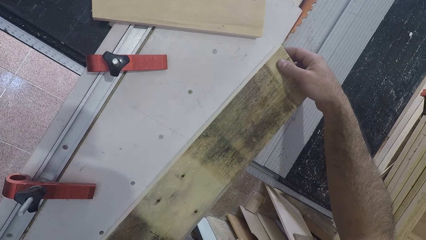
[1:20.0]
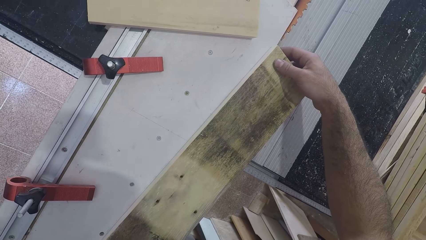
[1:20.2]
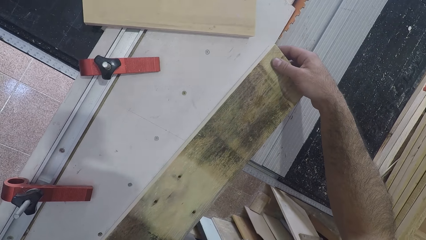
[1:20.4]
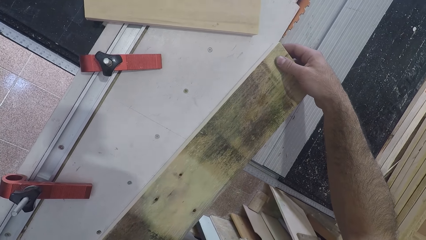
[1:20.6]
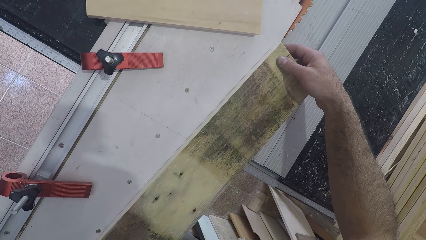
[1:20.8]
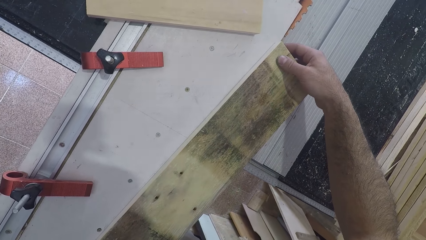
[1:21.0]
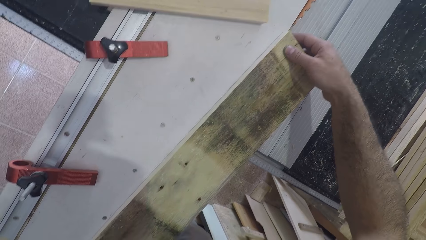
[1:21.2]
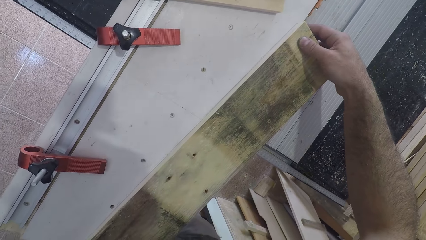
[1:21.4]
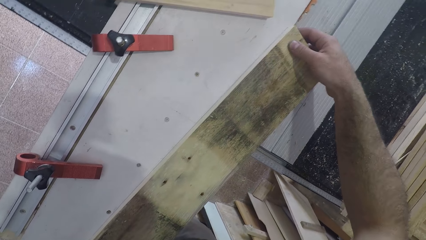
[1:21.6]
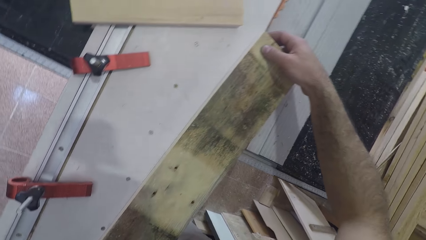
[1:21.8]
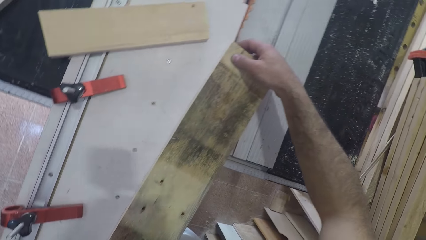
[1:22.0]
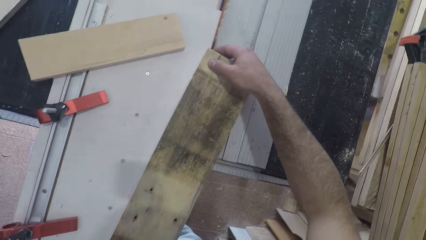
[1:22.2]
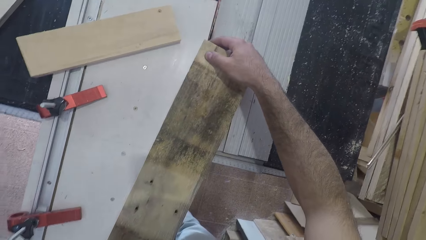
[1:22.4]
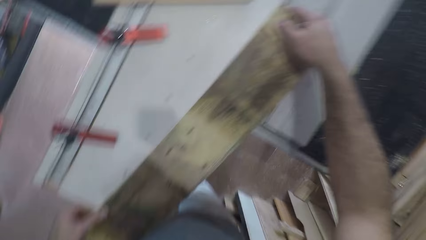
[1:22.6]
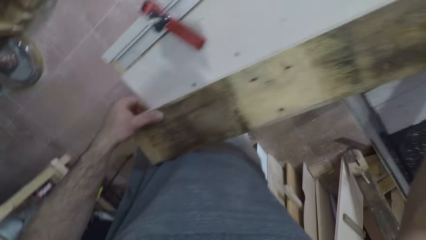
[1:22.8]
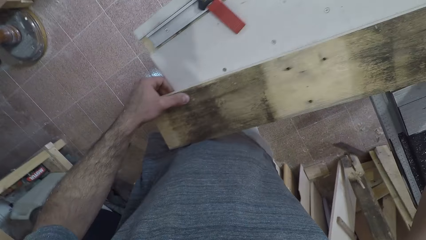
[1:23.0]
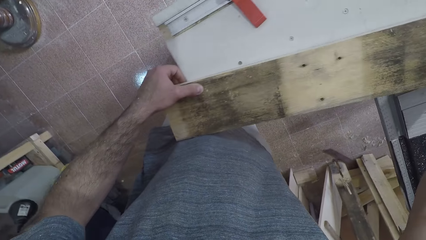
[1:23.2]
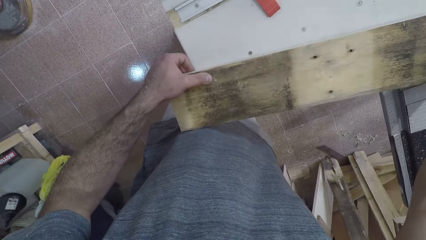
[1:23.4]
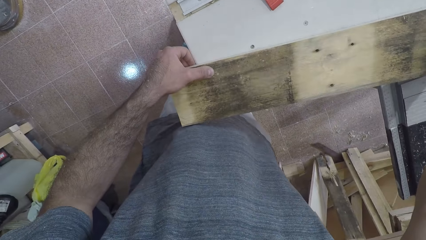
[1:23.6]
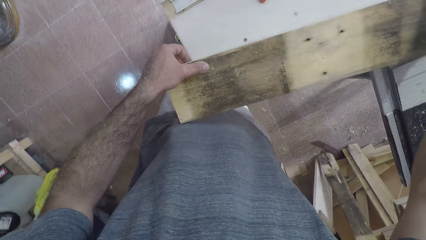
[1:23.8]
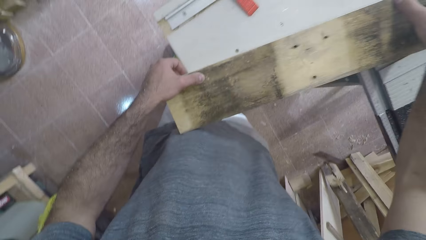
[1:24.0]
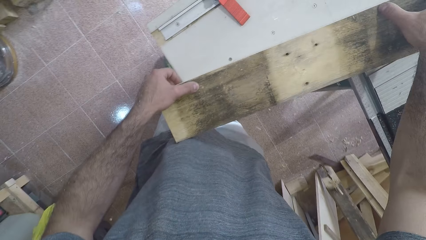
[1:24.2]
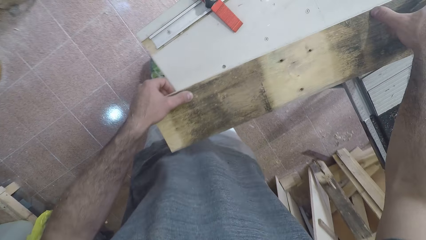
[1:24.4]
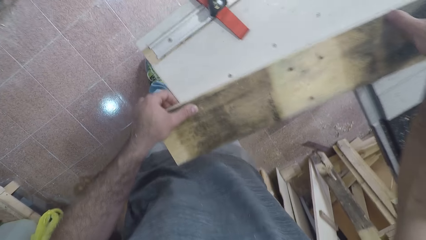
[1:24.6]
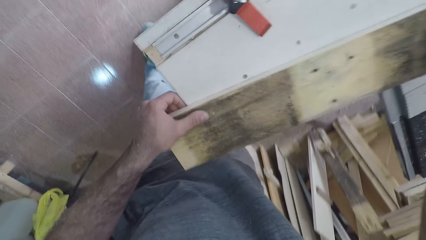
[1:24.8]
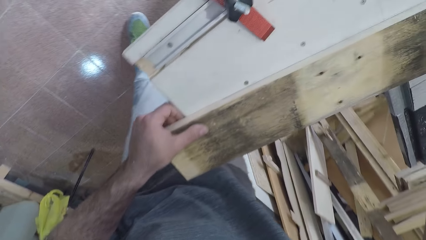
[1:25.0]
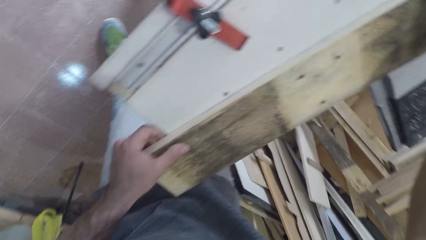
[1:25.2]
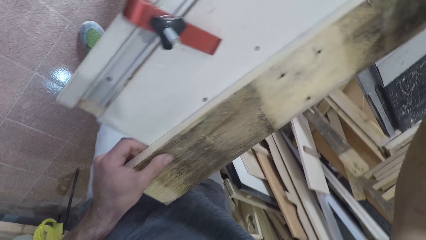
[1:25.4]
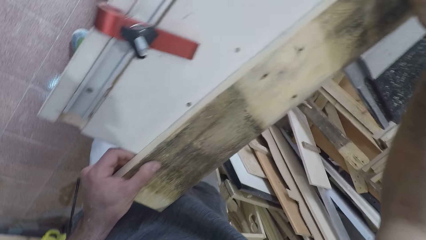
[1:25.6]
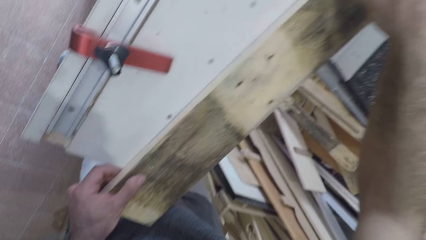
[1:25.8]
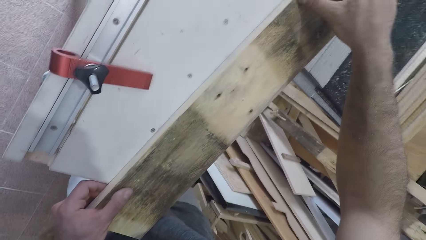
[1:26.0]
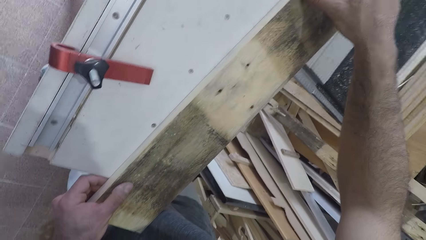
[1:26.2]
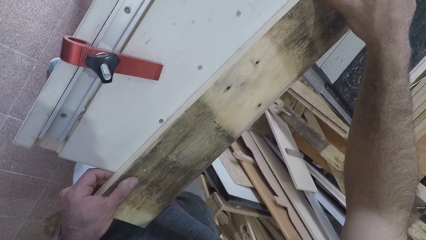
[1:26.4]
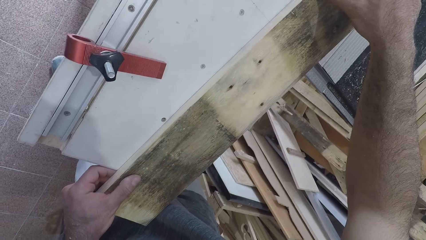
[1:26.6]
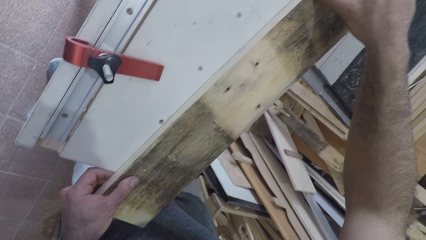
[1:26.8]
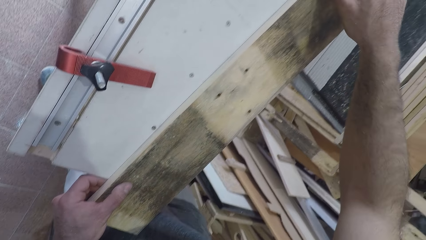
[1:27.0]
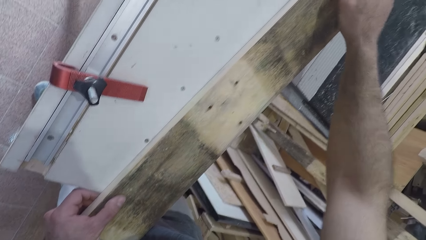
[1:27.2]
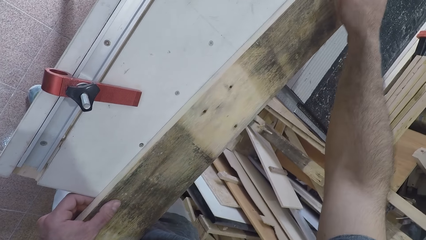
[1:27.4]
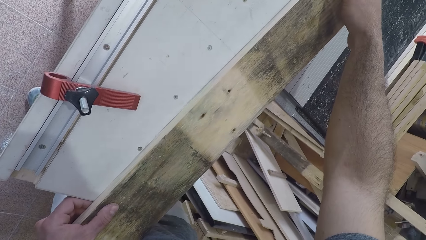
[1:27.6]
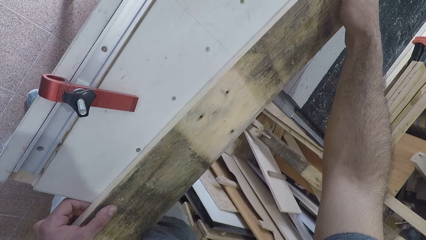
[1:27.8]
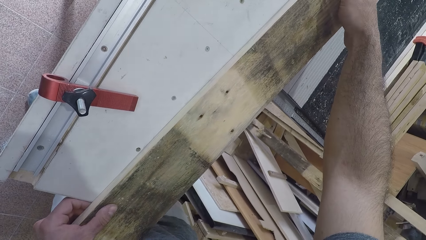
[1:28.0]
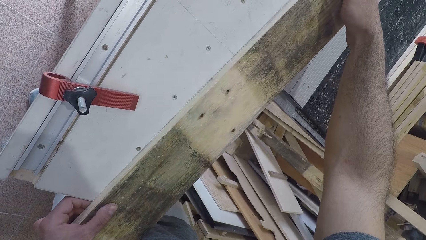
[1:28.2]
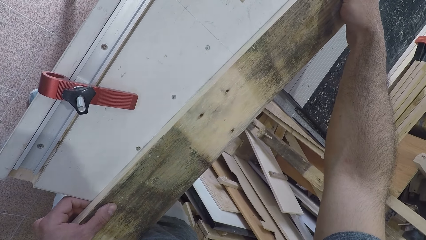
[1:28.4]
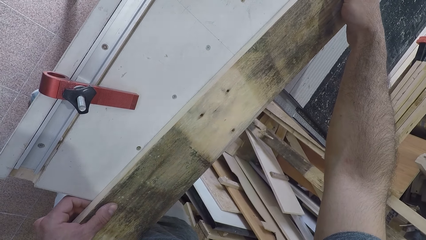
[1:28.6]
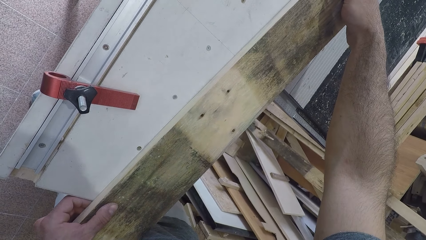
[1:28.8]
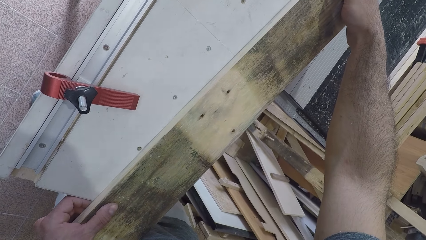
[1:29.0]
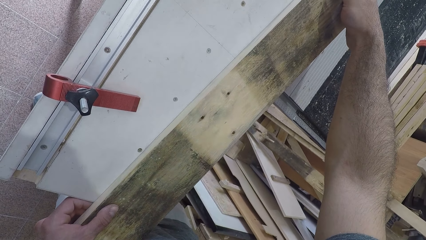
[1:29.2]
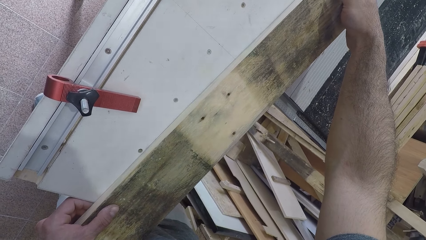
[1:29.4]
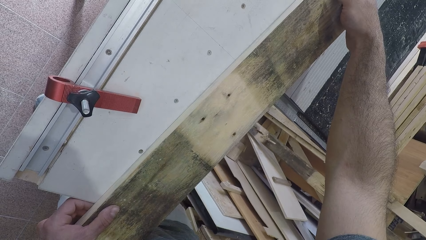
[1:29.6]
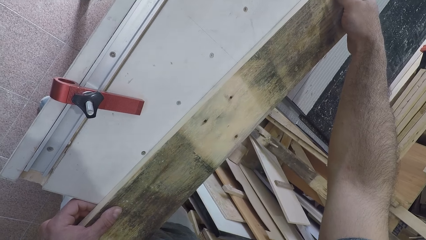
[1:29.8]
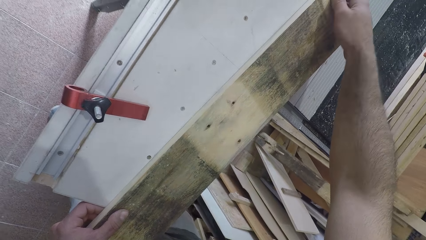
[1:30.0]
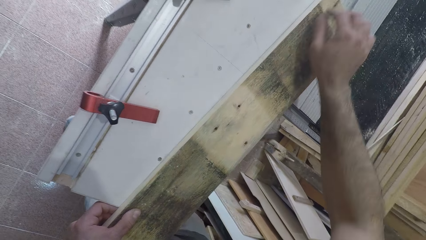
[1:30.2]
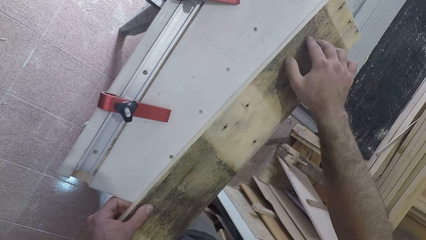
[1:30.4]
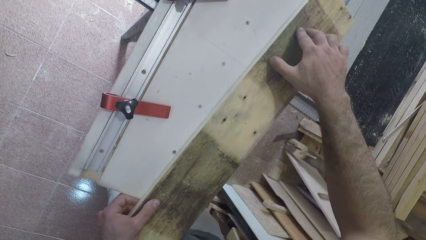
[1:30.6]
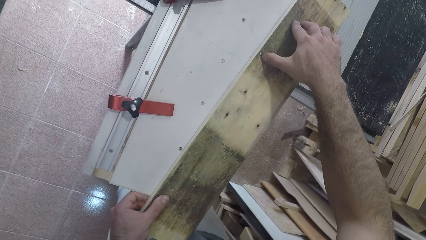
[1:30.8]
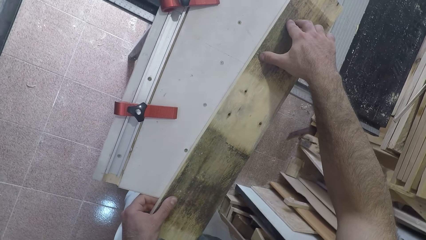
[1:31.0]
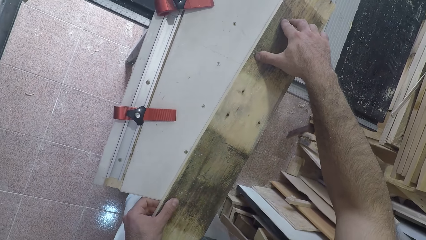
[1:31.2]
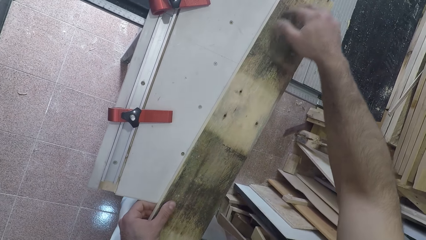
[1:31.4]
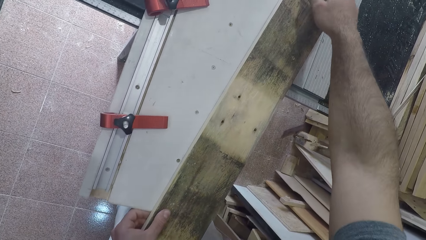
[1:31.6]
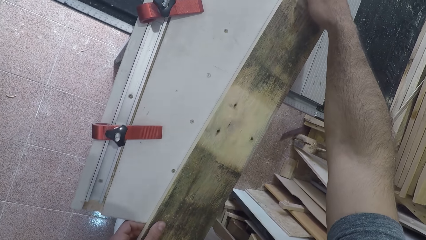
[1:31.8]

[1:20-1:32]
The camera wearer looks around. He moves his hand towards the middle of the wood. He moves his right hand to the previous position on the plank, to the edge of the wood. He holds down the plank on the workbench. He moves his right hand to another position on the plank, towards the middle of the wood. He holds down the plank on the workbench.

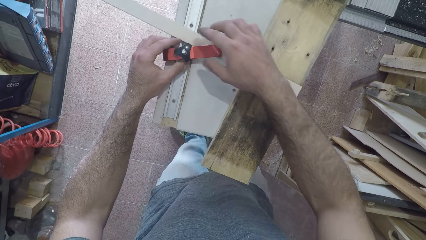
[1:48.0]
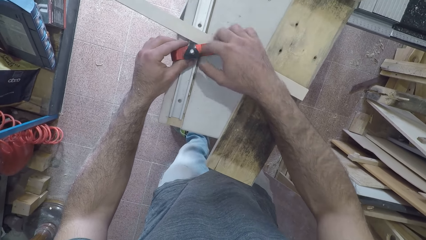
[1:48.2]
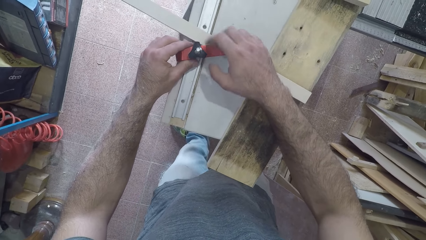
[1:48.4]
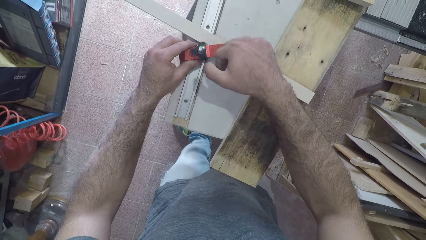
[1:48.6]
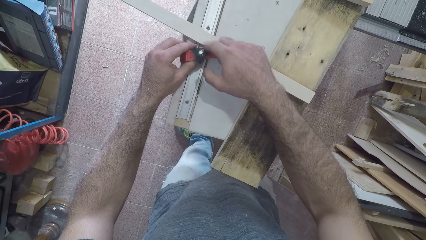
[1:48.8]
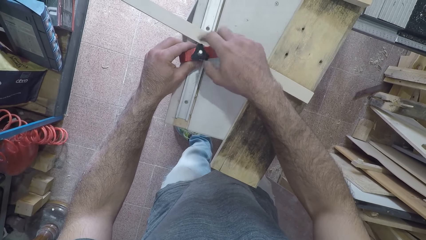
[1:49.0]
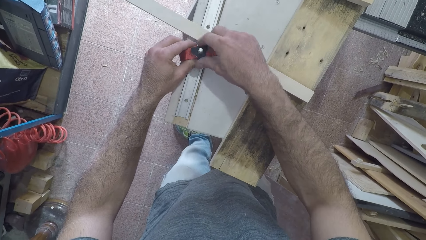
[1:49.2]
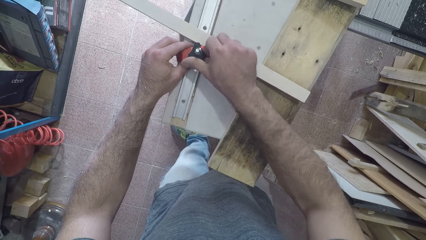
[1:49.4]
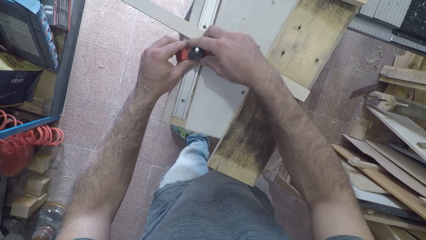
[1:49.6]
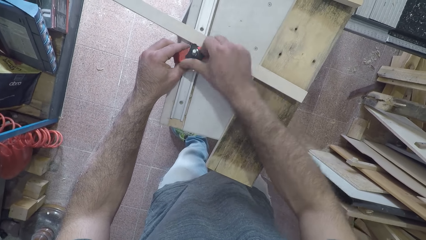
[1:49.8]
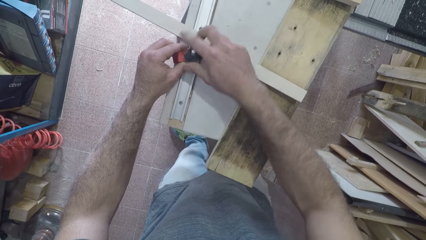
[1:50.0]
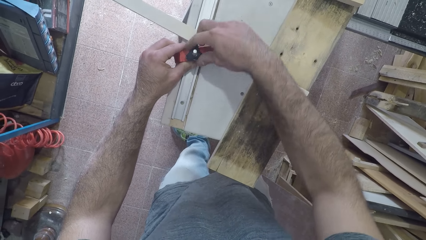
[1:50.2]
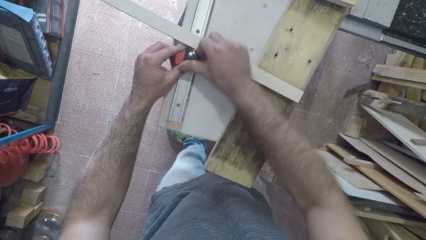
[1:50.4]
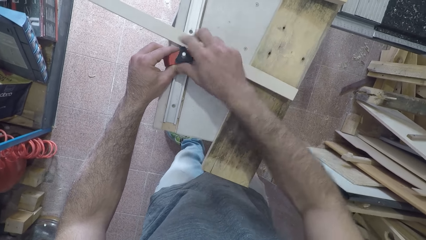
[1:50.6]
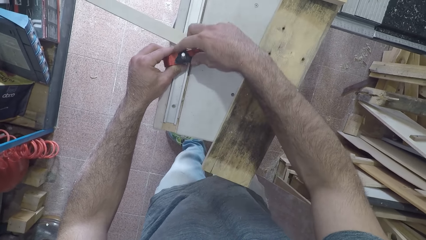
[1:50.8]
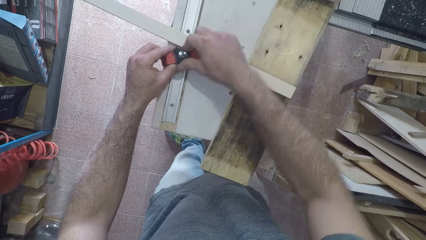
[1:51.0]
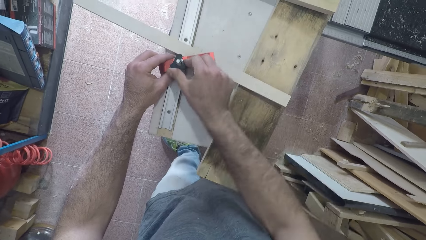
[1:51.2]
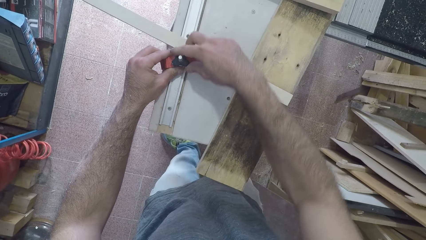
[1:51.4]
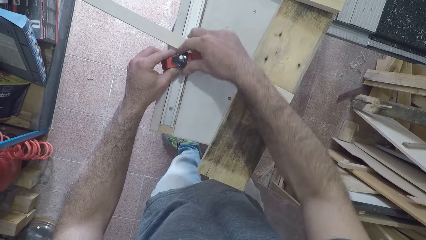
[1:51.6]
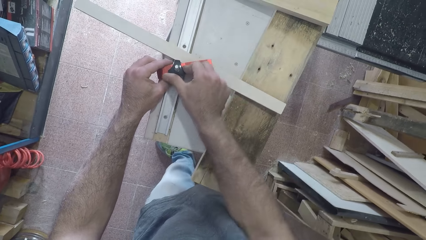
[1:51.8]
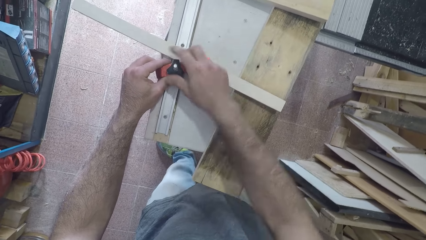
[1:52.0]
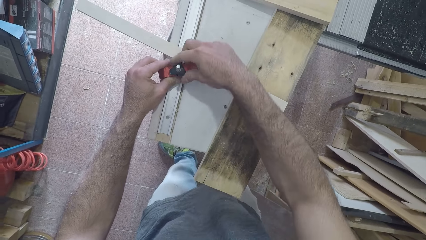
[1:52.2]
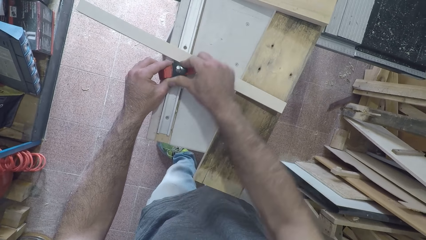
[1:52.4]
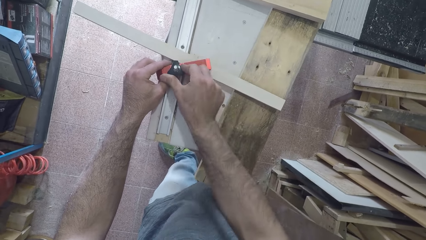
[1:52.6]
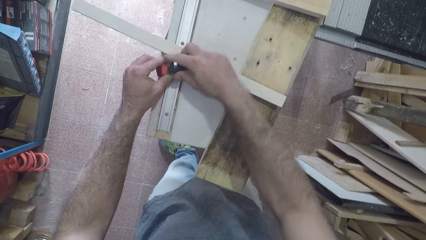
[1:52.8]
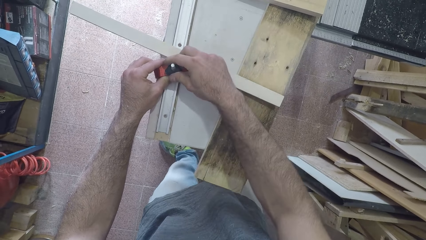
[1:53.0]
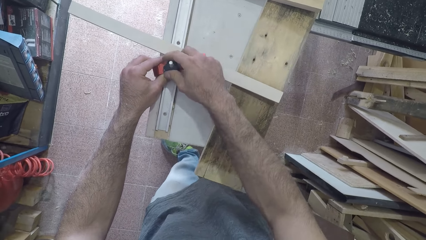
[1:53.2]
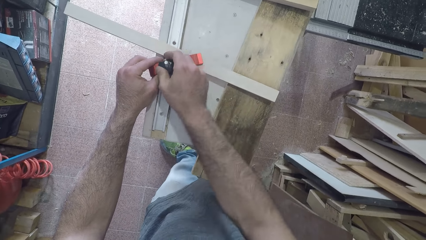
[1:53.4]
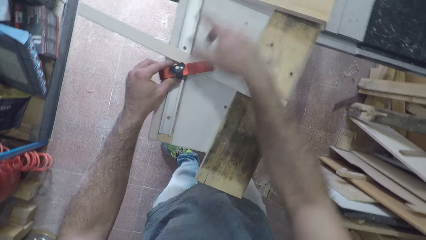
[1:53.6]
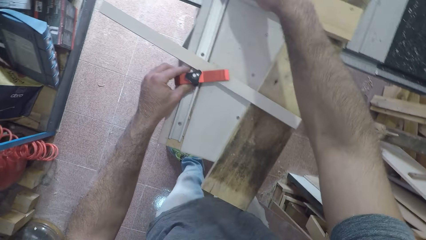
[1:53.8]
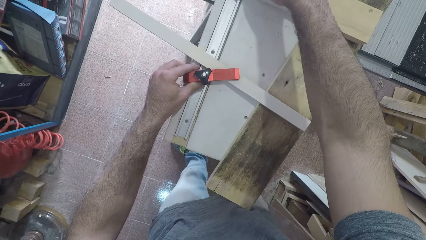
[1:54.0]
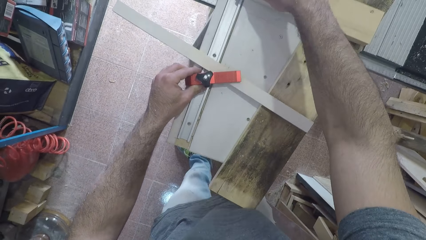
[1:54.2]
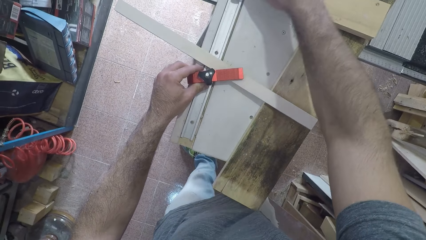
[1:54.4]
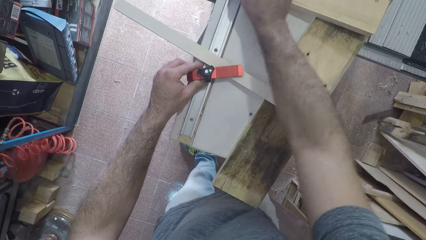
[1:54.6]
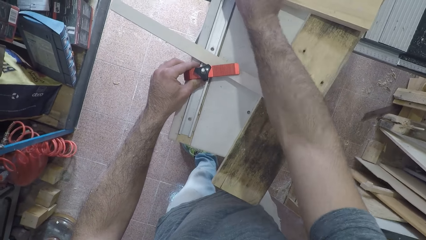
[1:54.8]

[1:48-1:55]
The camera wearer fastens the stick with the fastener. He tightens the screw on the hinge. He removes his right hand from the fastener.
